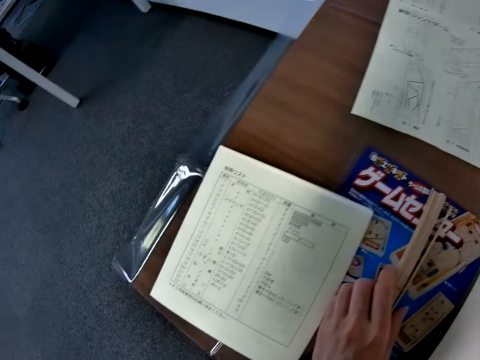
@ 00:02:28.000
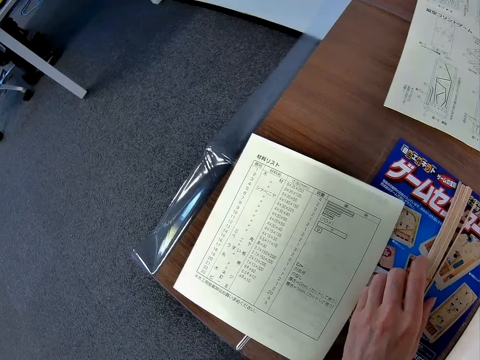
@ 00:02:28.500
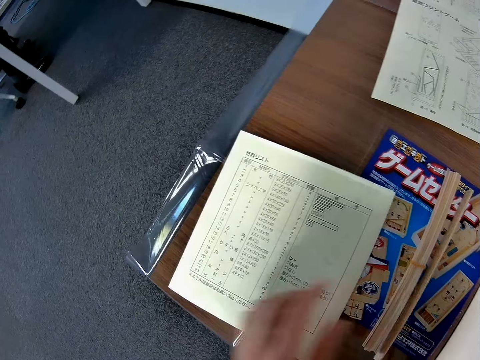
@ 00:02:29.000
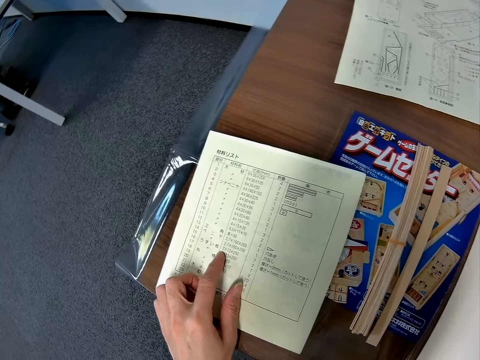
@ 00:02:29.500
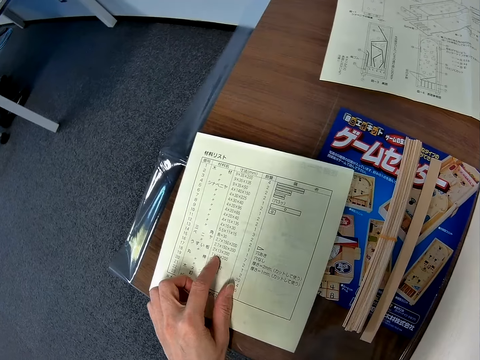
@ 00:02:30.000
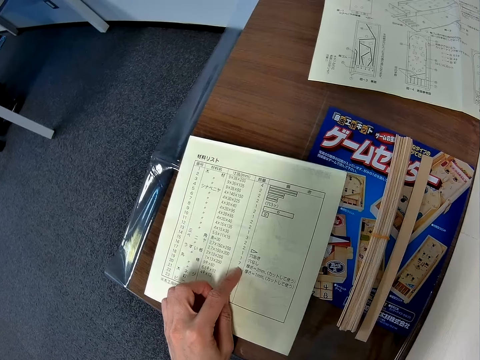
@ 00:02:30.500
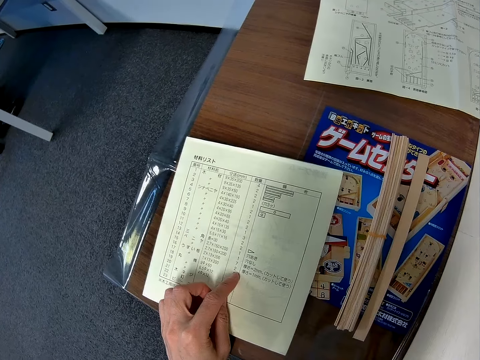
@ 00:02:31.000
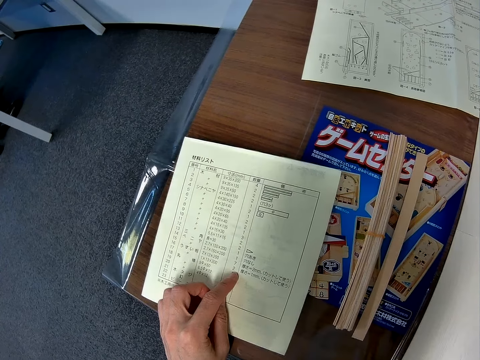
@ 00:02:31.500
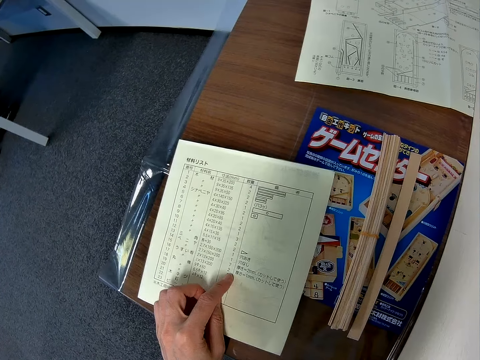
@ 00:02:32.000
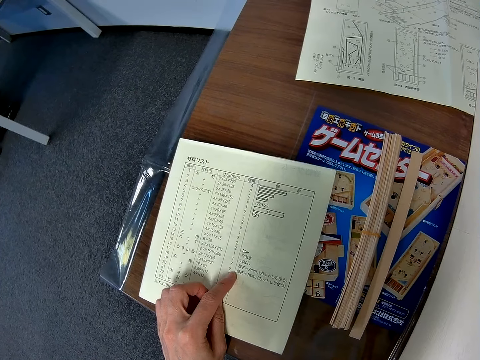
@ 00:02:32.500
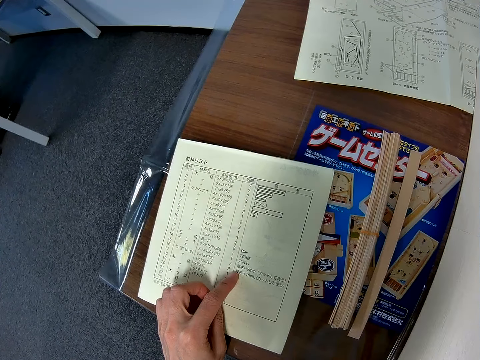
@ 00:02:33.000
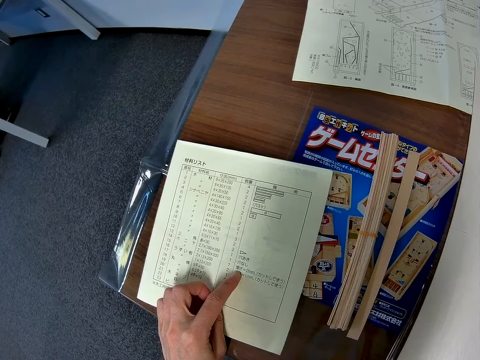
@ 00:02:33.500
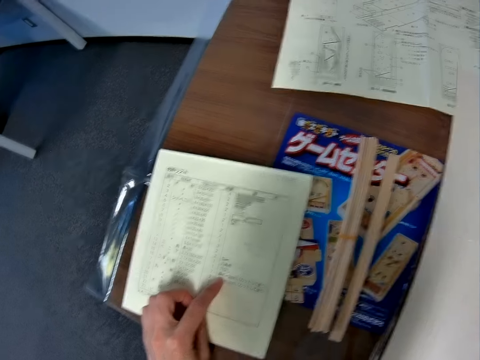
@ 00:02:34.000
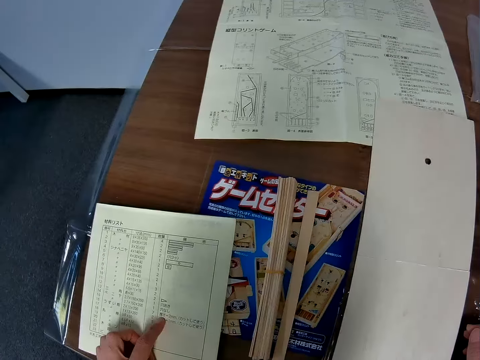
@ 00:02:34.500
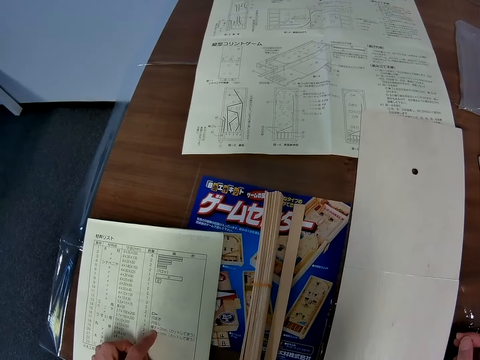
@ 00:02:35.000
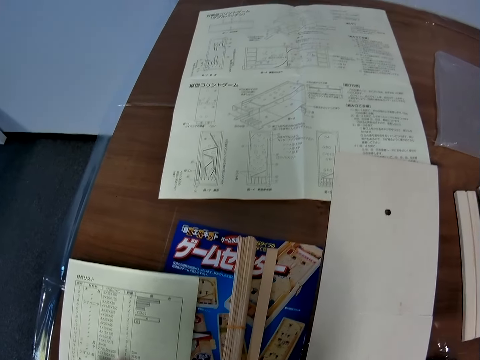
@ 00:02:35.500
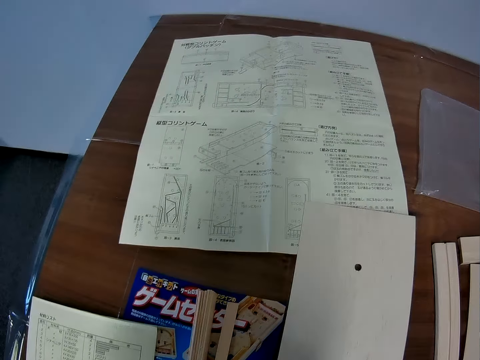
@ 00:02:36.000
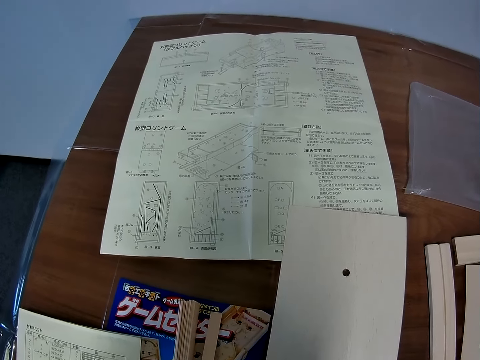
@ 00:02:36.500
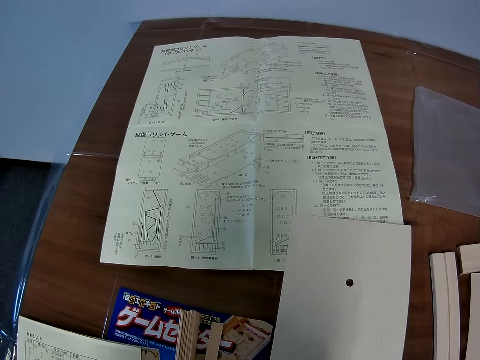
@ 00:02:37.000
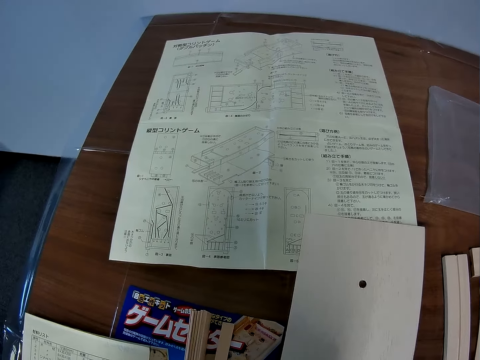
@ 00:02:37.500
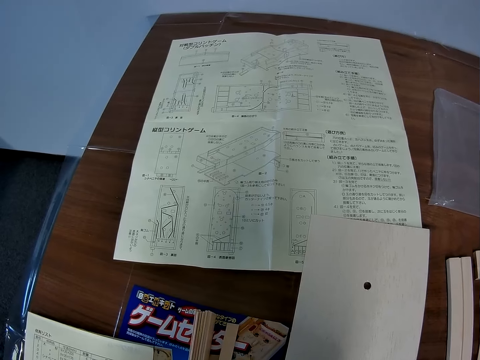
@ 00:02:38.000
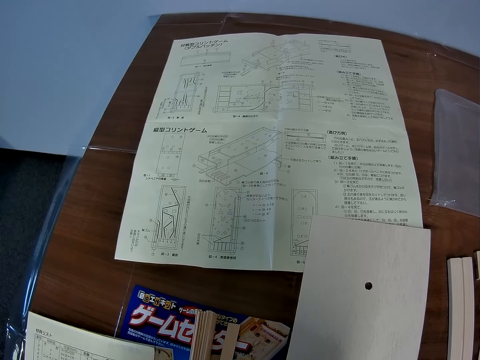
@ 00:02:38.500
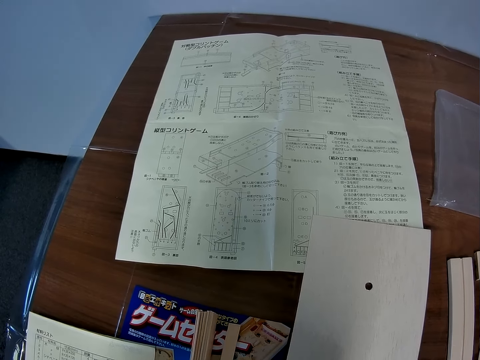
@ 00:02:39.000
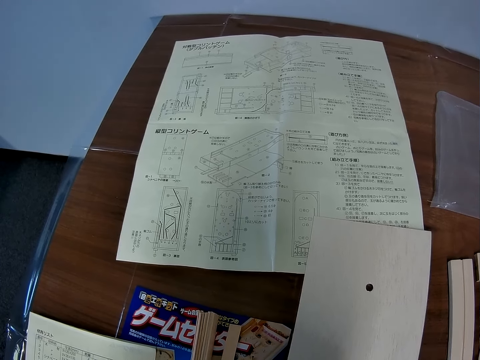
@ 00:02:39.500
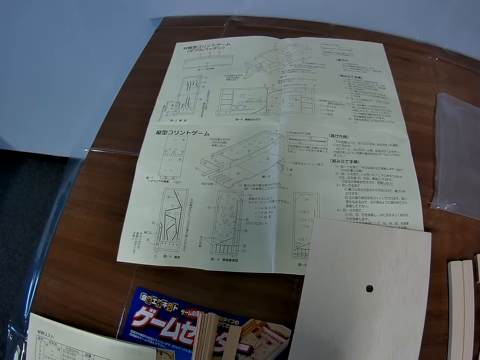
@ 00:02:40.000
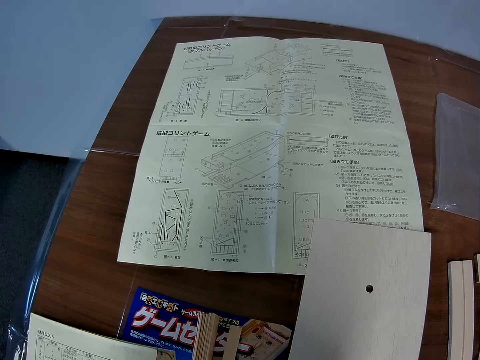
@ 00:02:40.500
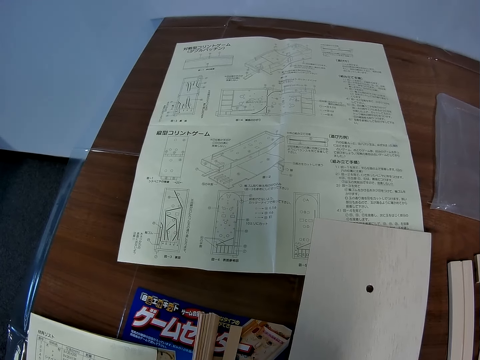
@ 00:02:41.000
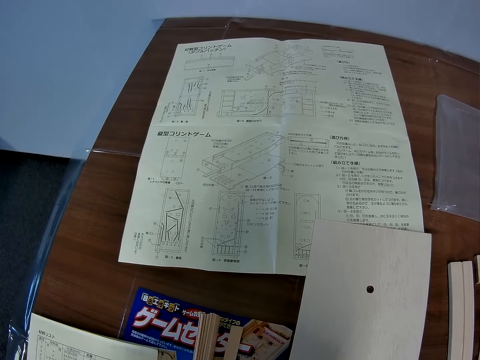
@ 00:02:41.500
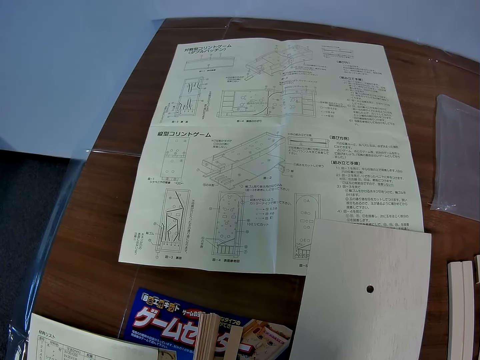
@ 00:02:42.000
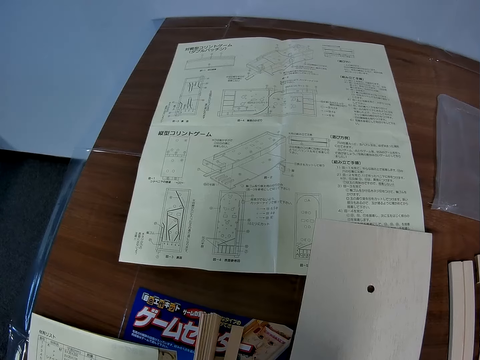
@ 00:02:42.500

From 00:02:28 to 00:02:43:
The camera wearer reads the paper with symbols or manual again. They touch the manual. They look at the blueprint.

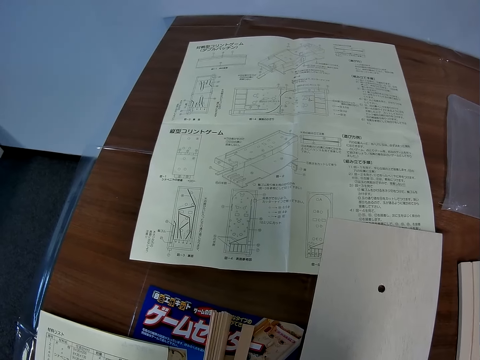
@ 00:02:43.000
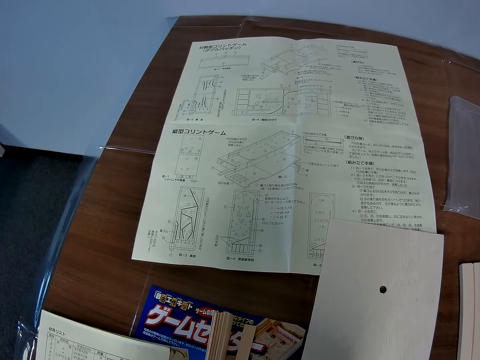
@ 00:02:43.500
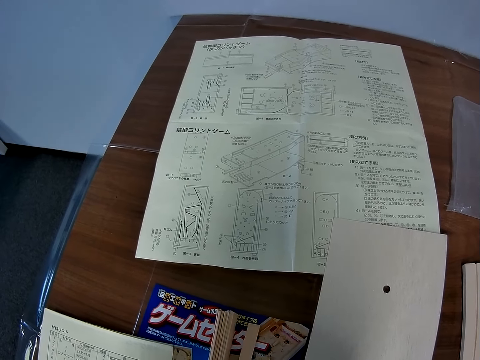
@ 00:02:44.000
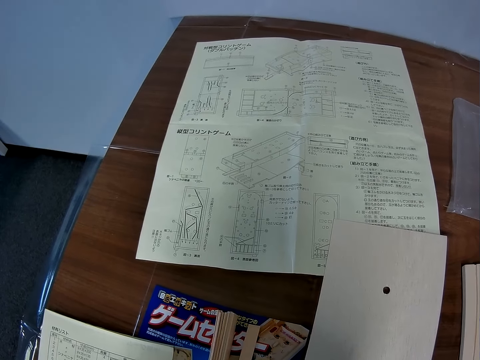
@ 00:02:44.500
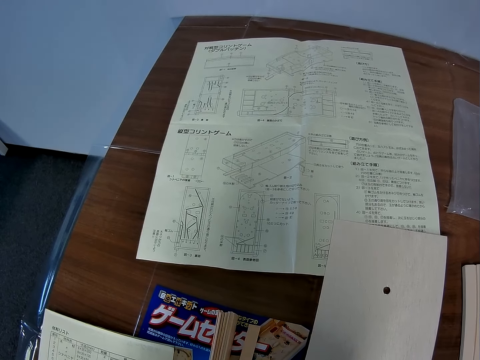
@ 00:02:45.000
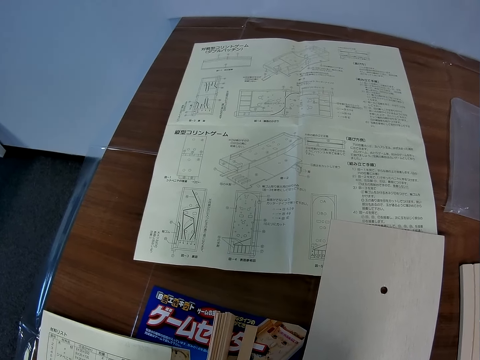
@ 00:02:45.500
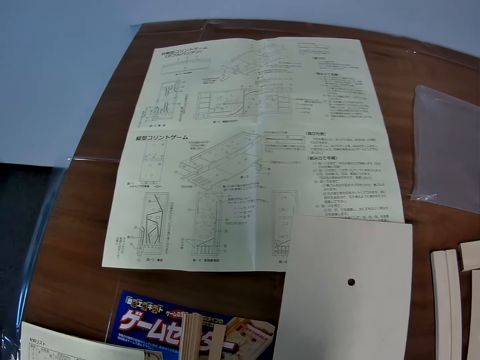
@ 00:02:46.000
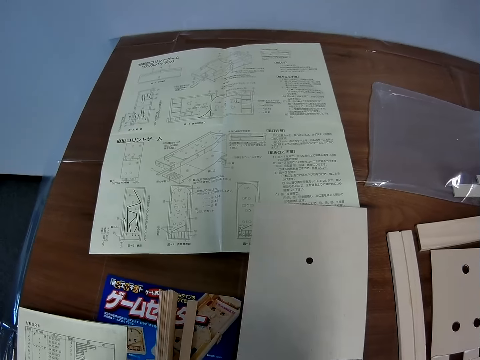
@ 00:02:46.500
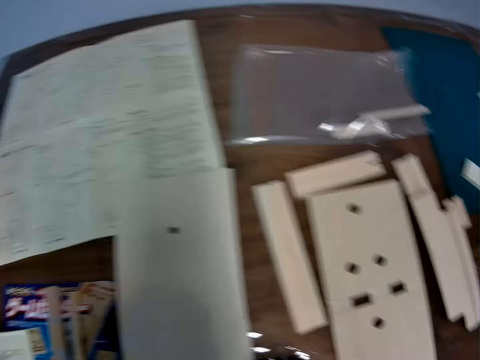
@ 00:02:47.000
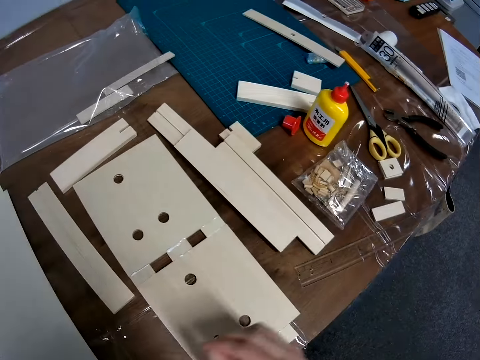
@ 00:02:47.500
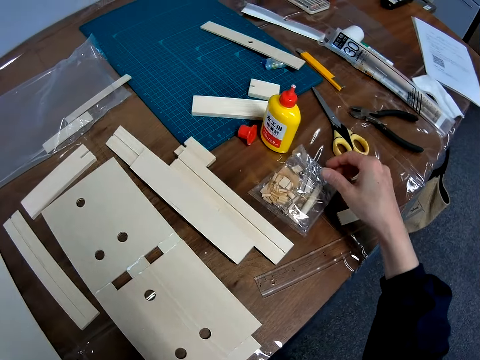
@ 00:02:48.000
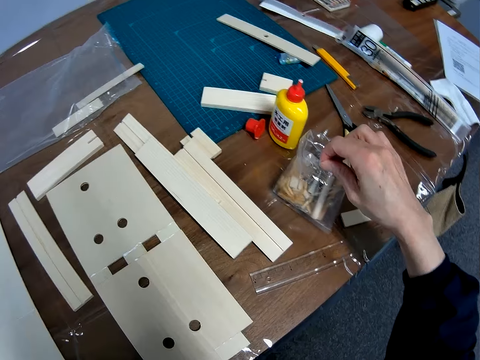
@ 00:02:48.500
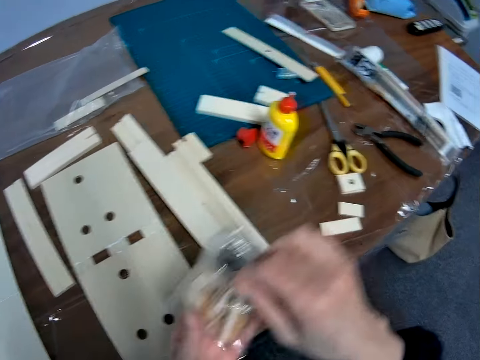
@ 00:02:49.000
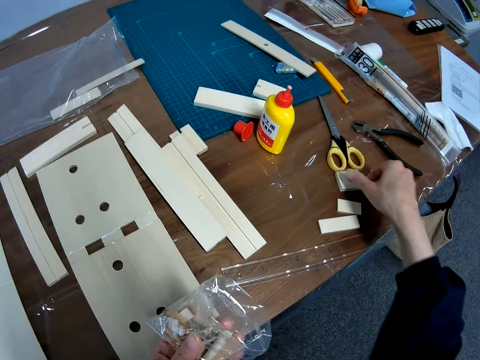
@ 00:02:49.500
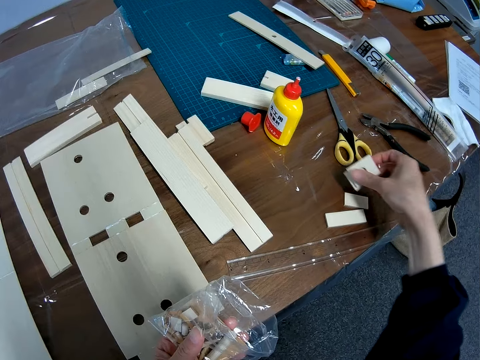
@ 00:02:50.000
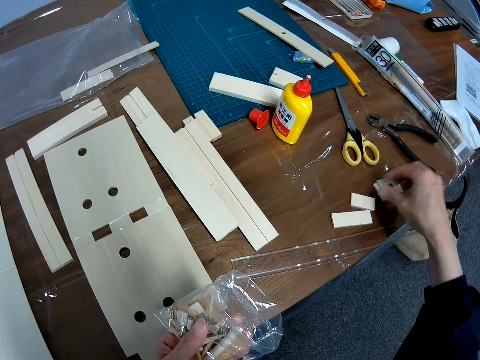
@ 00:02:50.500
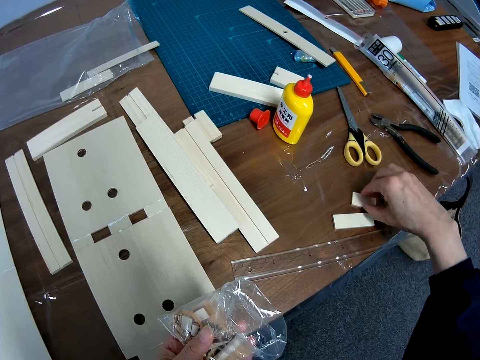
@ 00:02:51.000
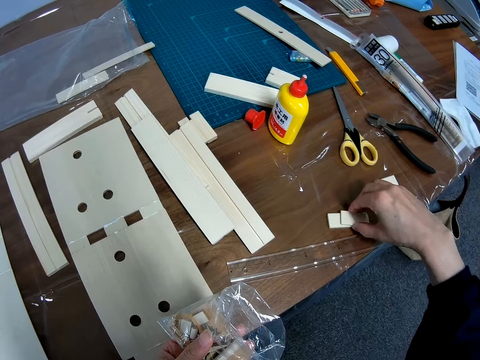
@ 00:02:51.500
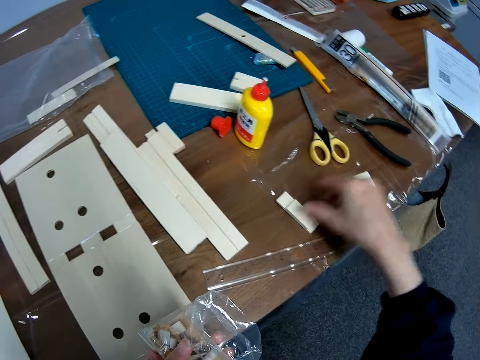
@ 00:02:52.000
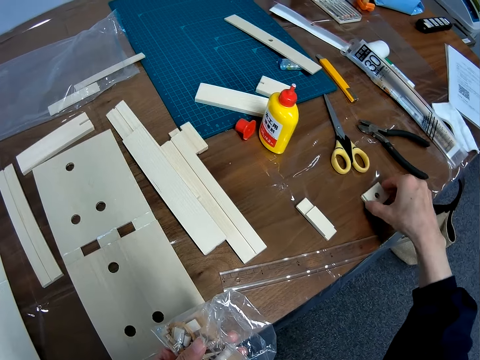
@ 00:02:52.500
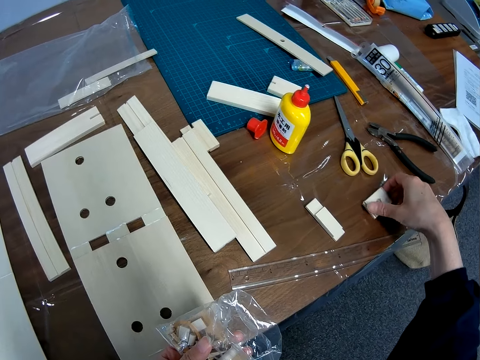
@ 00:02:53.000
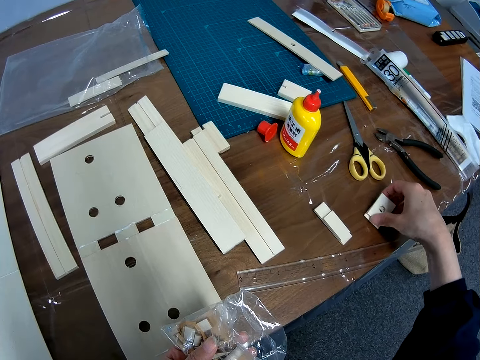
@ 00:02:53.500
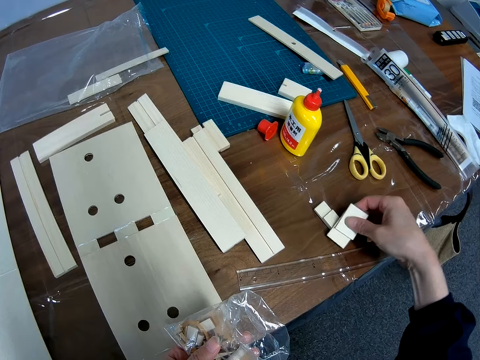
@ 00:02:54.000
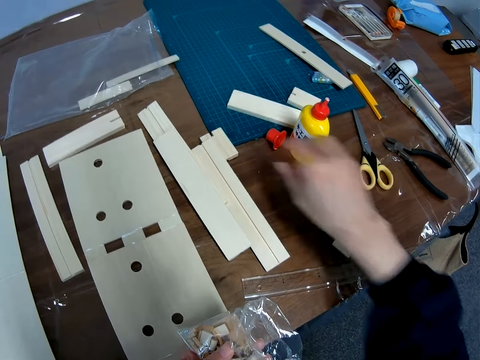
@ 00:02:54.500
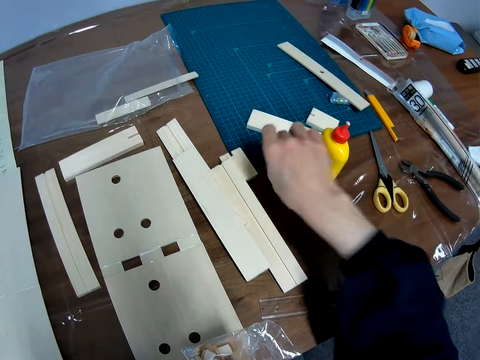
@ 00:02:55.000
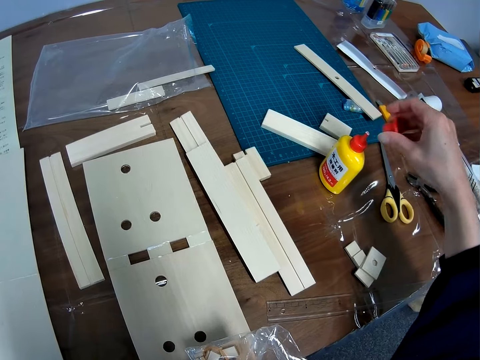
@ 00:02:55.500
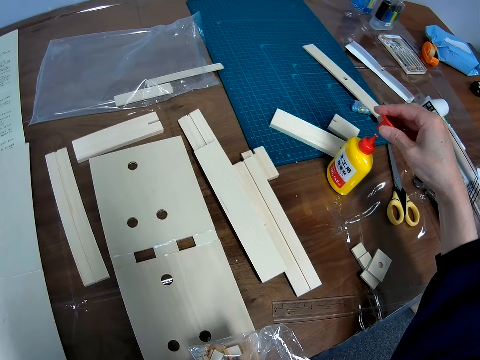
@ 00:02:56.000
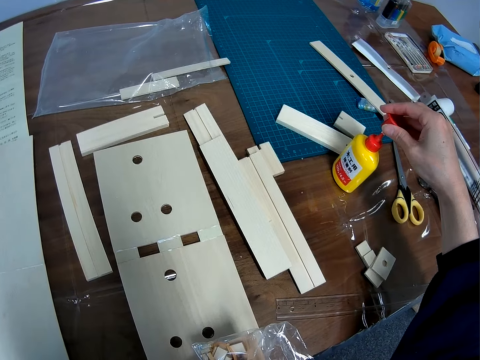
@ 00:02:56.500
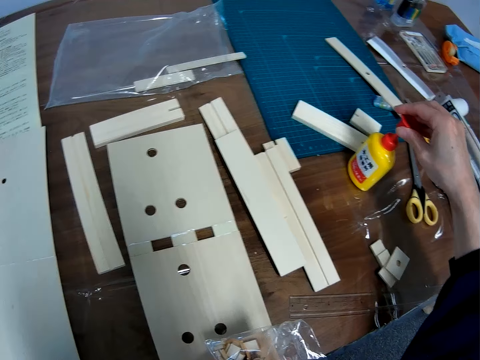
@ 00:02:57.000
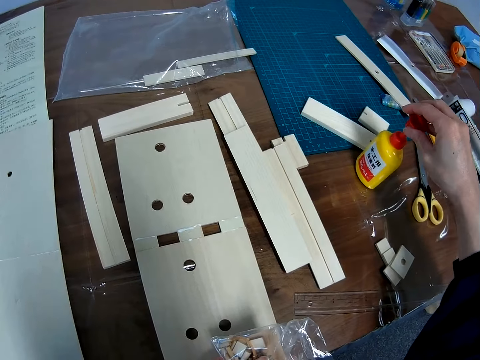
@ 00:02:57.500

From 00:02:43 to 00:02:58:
The camera wearer picks a nylon or bag of small papers from the table. They pass the bag to the left hand. They stack small pieces of board woods on the table. They pick the model piece, put the model piece on the table, and pick the model piece. They move the model pieces. They pick the model pieces. They put the model pieces on the table. They pick the wood glue bottle cap from the table. They put the cap on the wood glue bottle.
